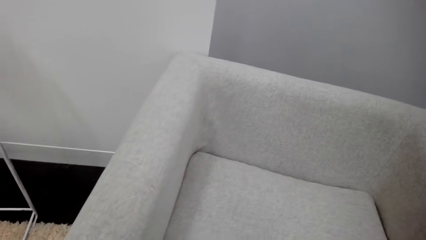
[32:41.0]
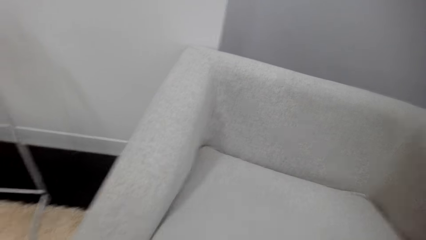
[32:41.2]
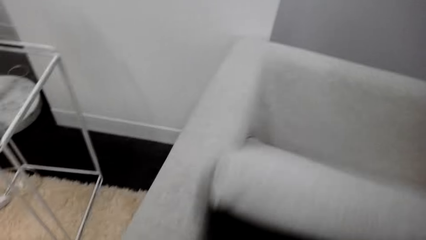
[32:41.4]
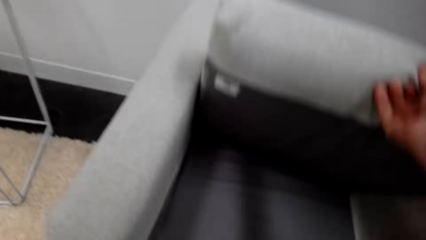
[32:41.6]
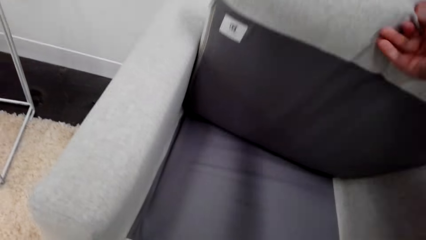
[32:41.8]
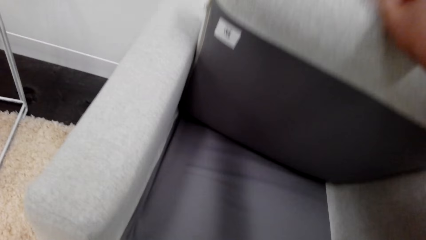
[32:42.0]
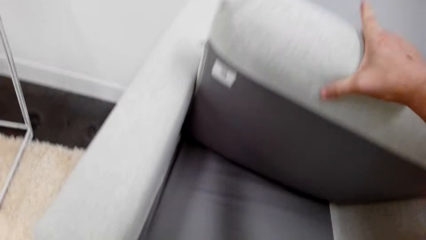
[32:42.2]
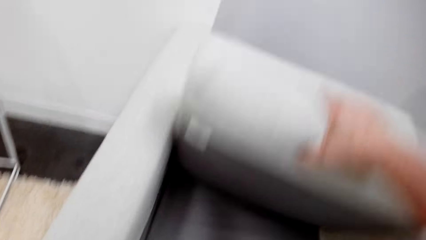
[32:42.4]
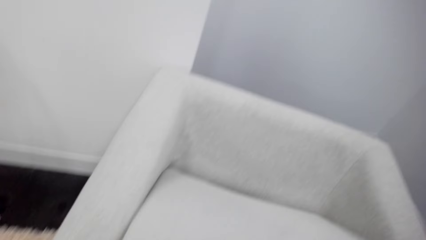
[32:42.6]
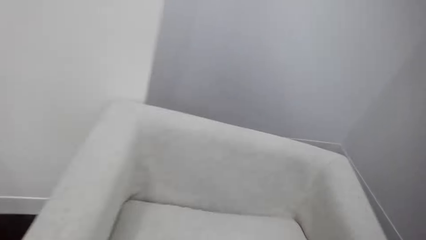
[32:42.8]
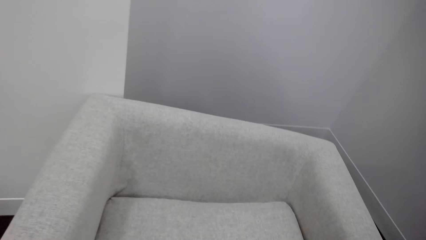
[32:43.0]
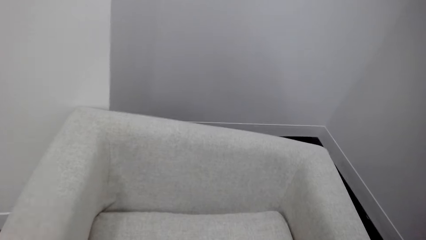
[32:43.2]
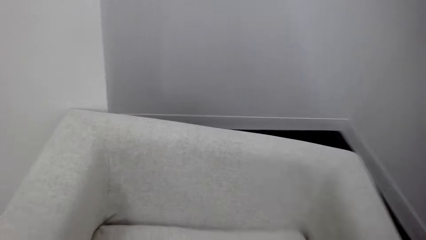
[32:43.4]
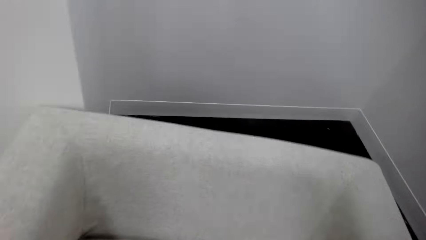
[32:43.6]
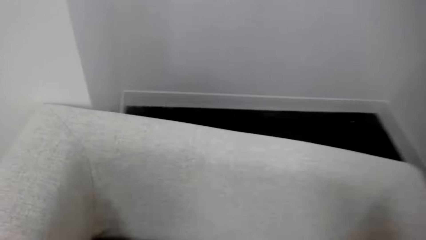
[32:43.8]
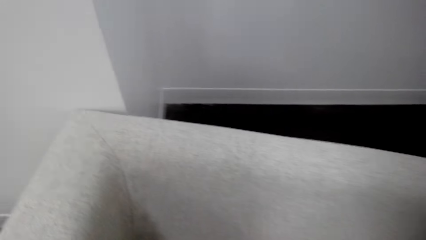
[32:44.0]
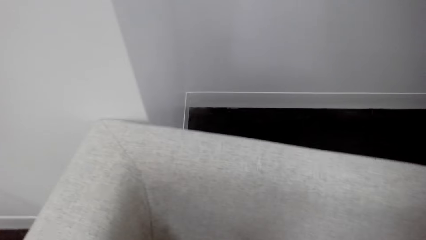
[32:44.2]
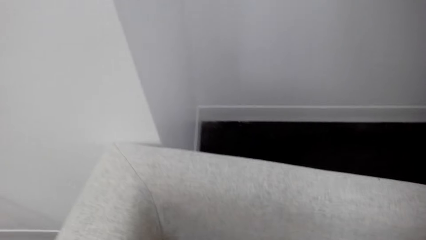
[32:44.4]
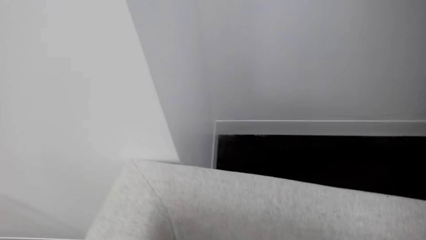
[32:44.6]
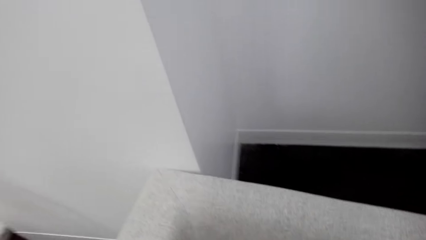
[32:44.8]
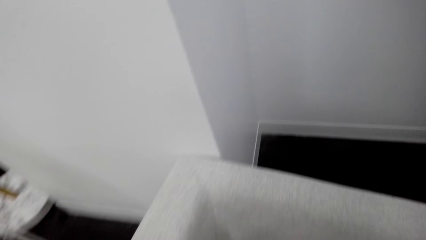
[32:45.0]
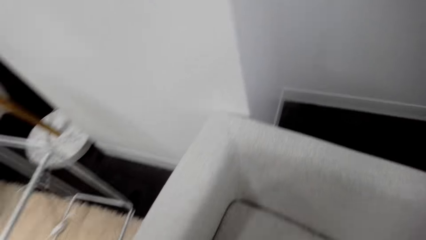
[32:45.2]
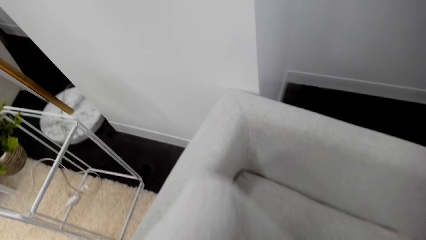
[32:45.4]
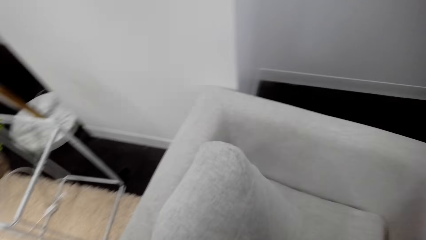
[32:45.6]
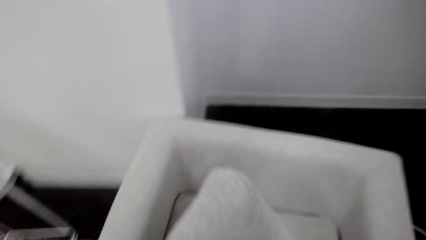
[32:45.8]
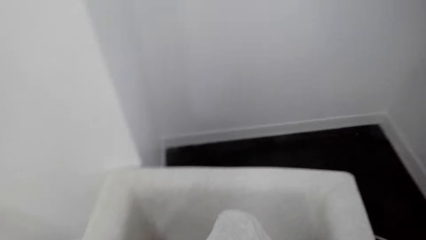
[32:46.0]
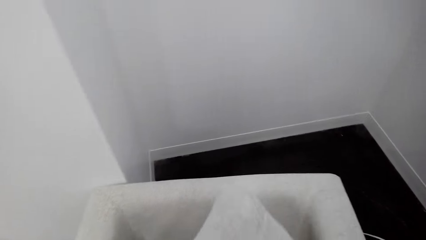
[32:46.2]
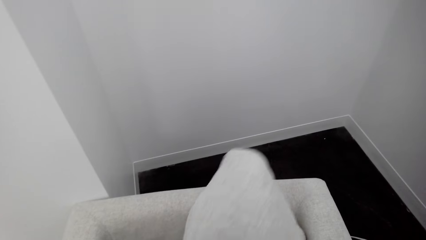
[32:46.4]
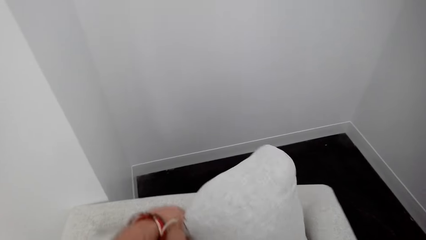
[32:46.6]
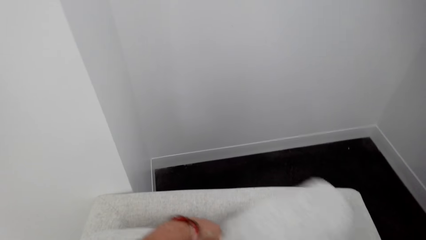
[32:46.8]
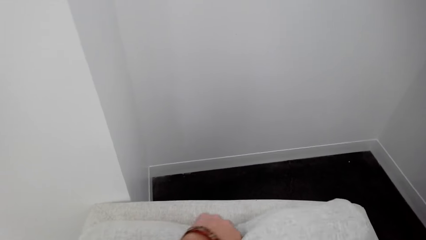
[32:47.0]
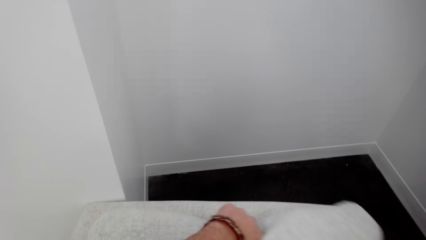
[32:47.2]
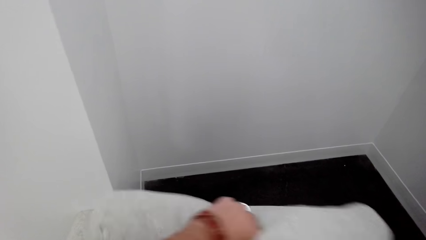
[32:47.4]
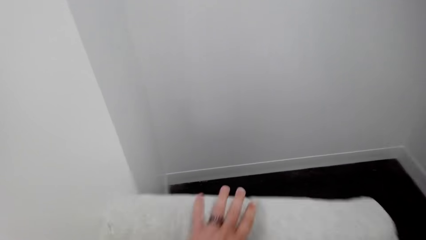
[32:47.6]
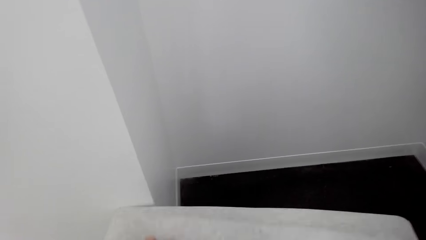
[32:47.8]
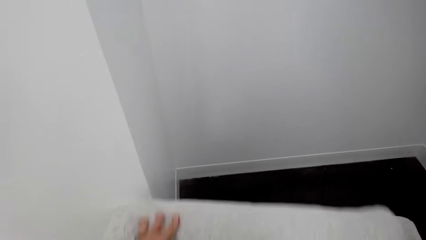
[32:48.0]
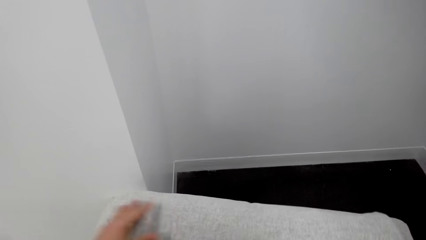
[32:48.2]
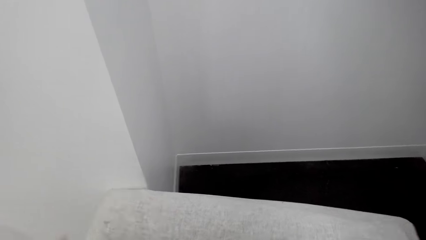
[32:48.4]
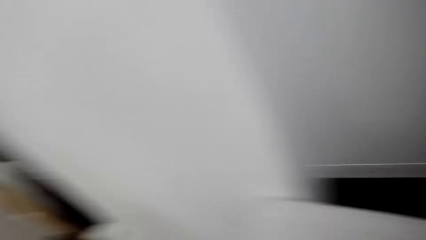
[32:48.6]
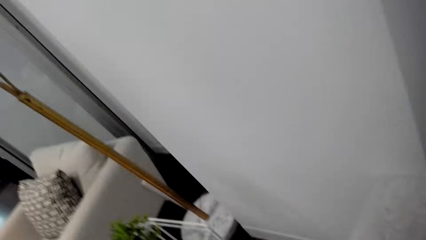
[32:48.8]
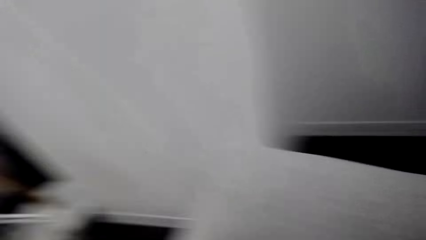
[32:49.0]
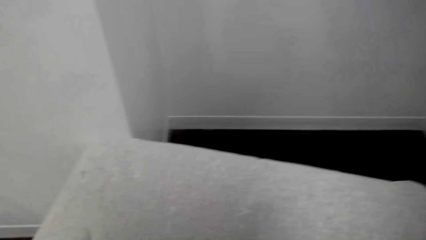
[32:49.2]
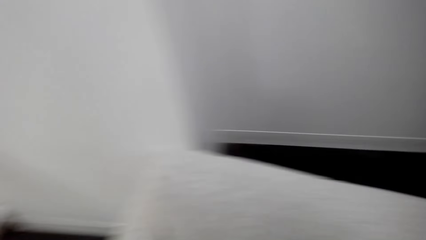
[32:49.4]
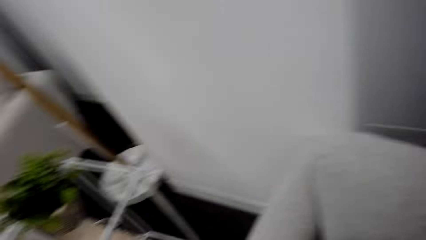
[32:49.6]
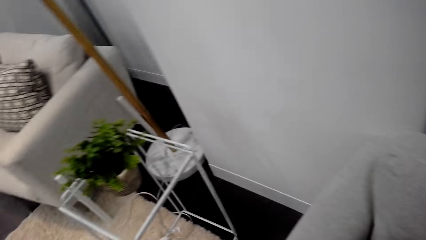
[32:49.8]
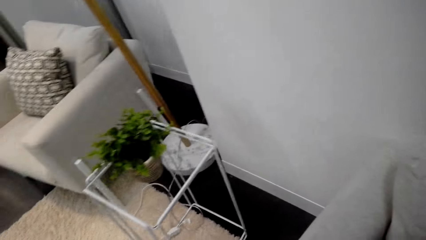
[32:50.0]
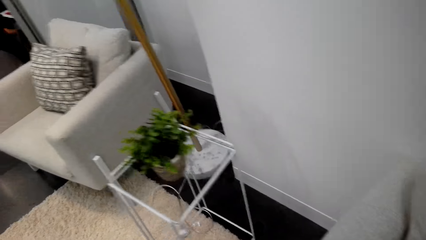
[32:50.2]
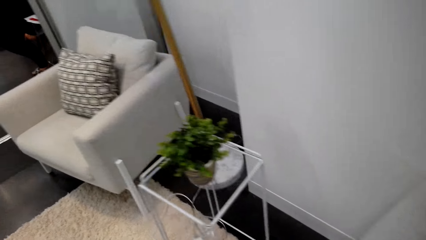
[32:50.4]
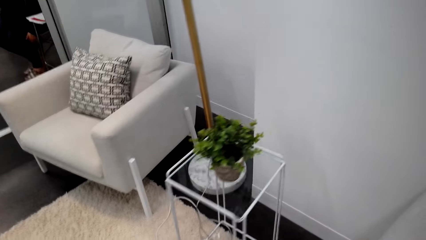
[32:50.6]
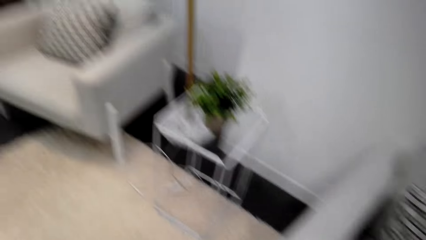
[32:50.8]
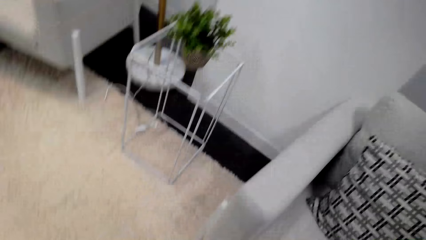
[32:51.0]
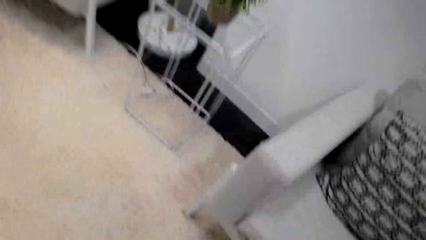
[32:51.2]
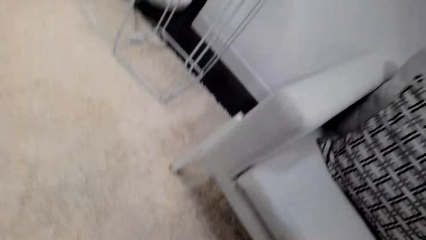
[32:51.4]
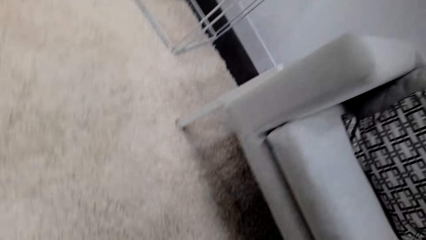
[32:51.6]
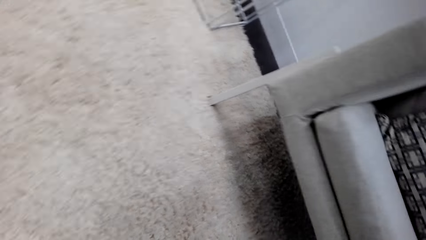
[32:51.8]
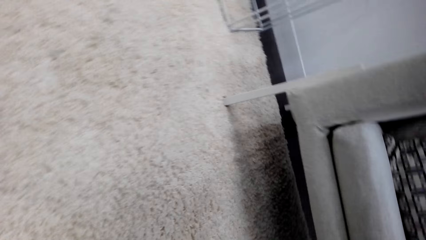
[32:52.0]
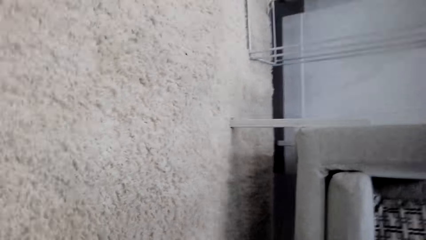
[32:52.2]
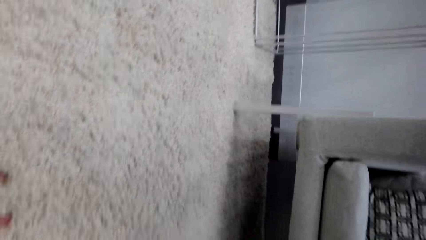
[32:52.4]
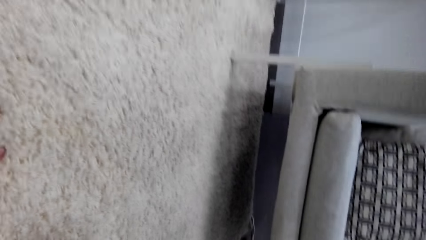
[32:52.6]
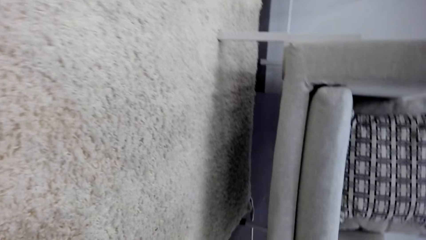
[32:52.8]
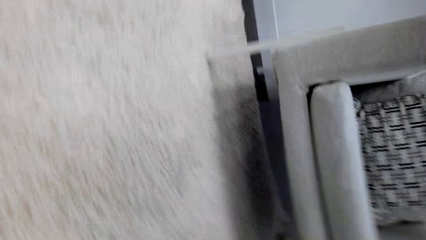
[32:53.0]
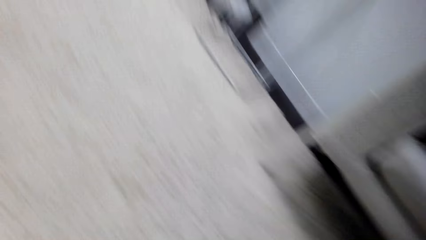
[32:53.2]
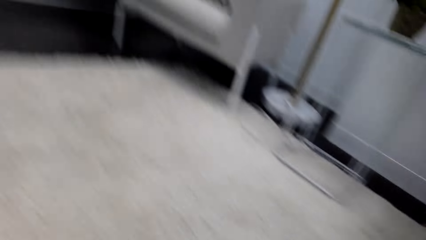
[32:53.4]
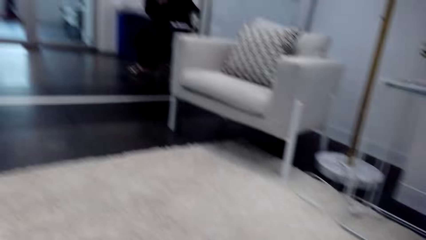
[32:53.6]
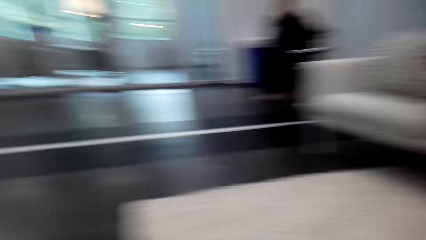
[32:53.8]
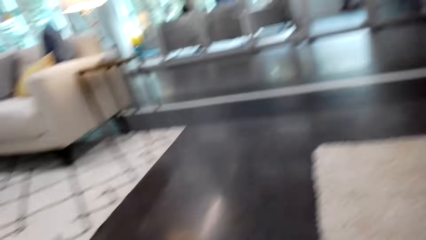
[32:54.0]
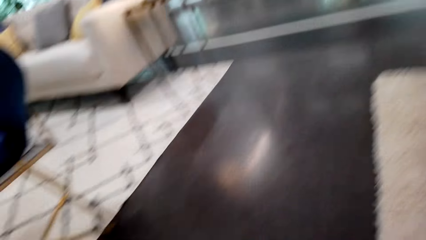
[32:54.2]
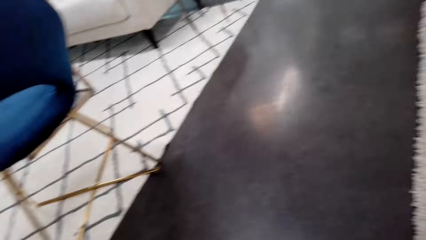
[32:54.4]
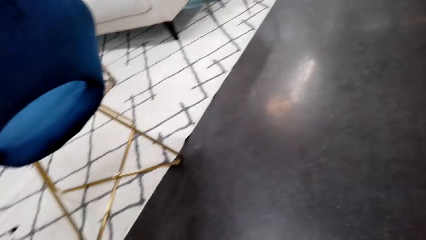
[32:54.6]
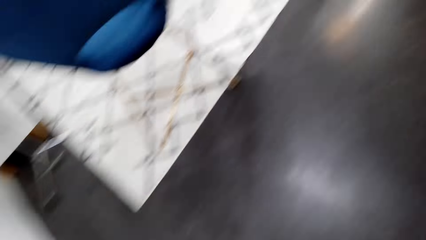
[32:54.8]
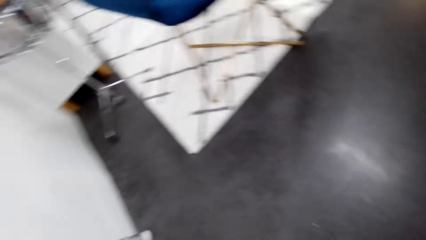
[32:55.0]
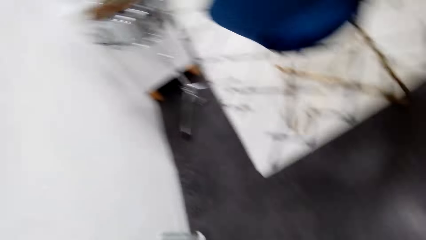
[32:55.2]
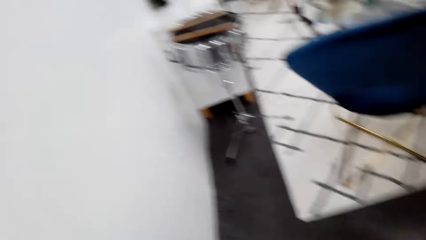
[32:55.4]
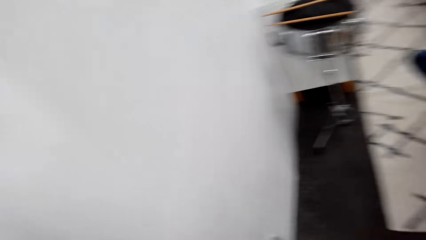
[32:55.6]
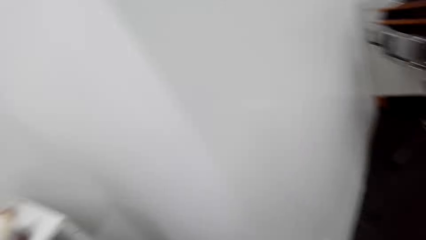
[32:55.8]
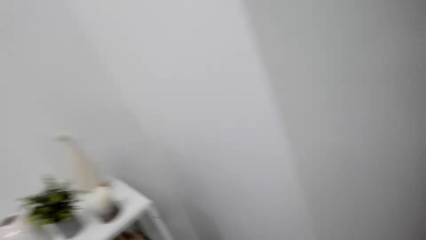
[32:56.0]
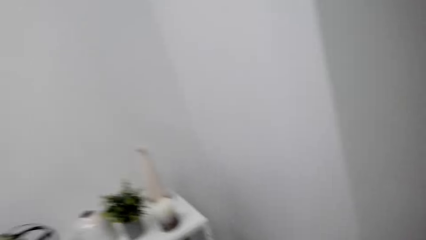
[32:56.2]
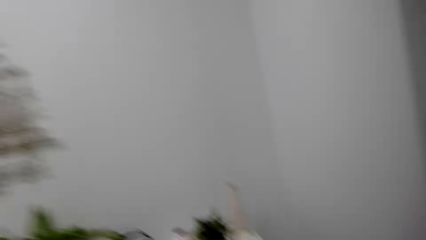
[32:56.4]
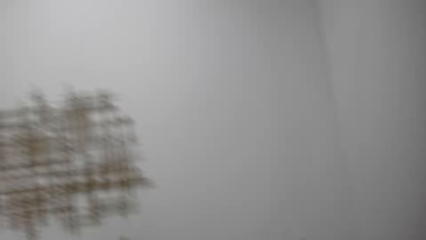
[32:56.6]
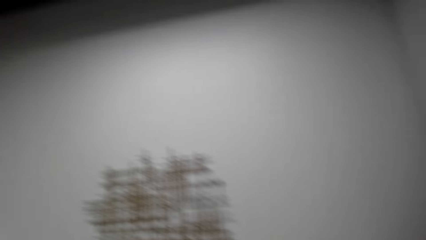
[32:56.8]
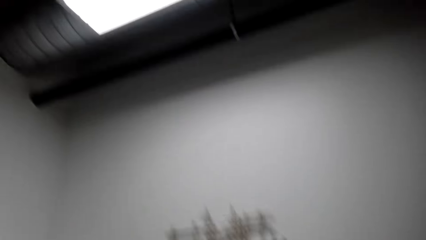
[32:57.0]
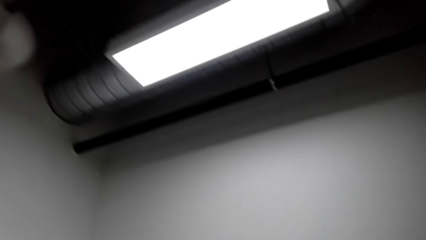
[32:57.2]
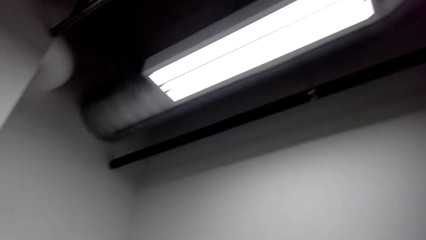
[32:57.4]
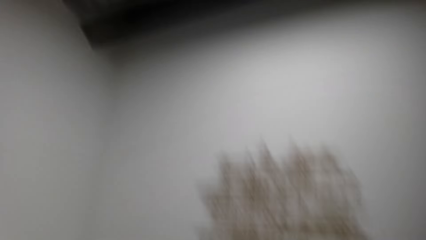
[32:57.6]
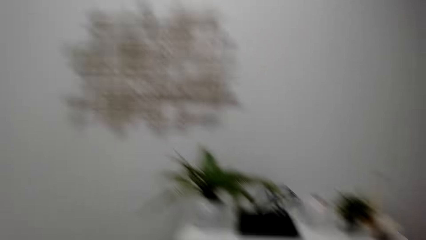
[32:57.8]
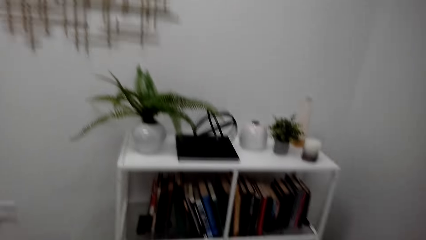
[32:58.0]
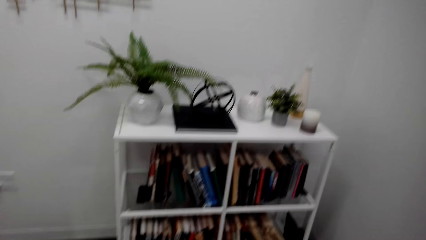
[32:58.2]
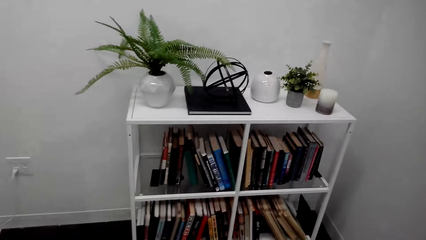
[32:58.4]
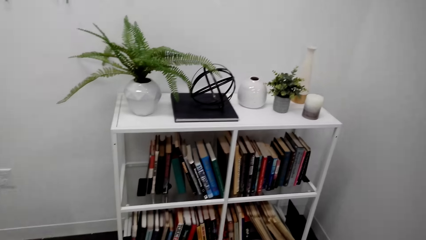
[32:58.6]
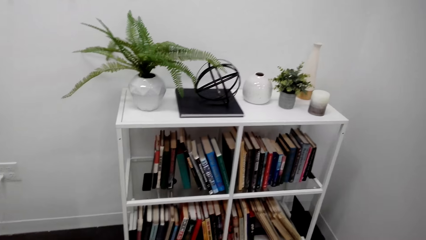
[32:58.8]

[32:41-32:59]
The camera wearer holds a sofa cushion. They lift a pillow. They put down the pillow. They put the pillow on the sofa. They turn around. They bend down. They look around. They stand up.
